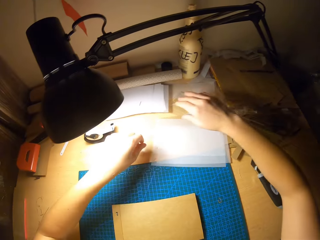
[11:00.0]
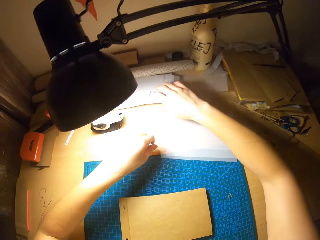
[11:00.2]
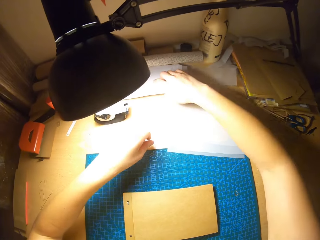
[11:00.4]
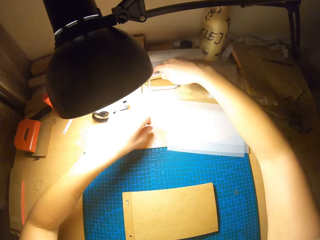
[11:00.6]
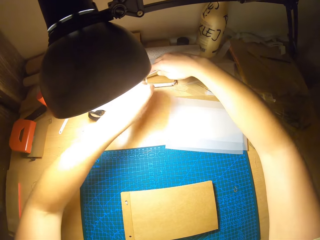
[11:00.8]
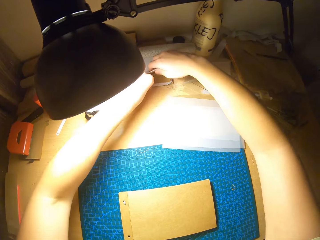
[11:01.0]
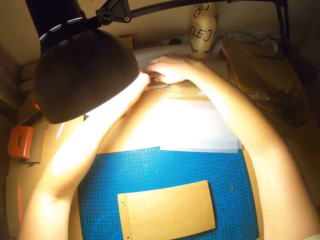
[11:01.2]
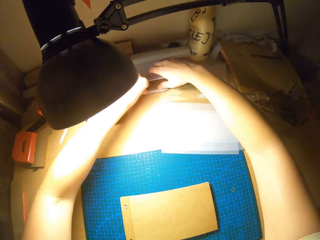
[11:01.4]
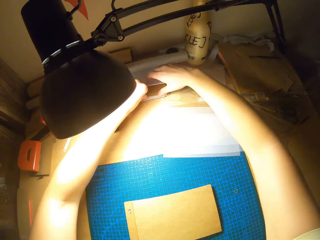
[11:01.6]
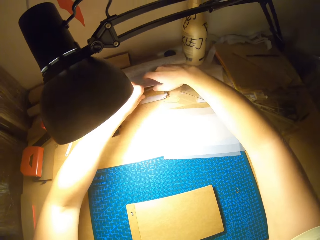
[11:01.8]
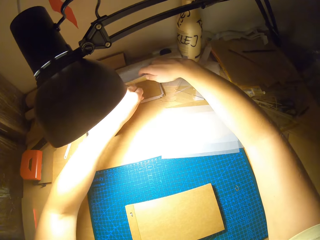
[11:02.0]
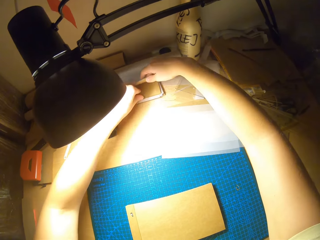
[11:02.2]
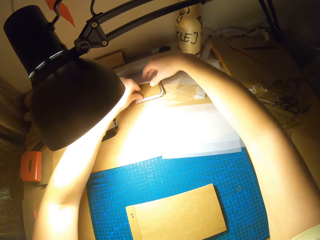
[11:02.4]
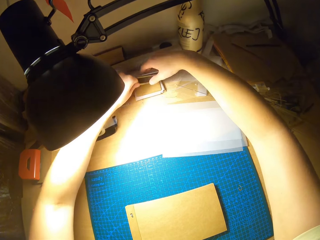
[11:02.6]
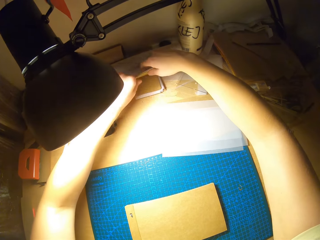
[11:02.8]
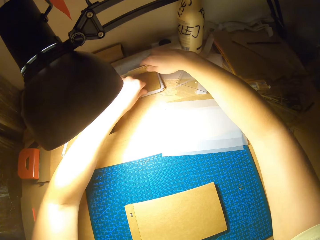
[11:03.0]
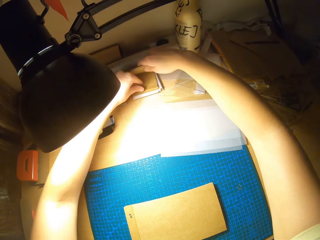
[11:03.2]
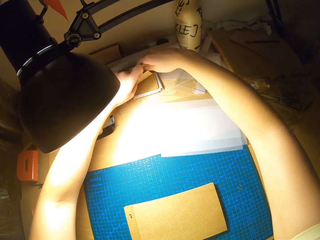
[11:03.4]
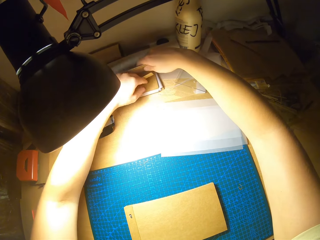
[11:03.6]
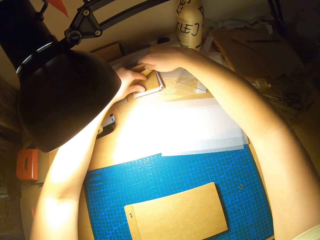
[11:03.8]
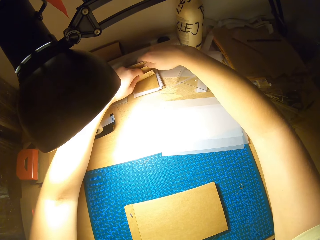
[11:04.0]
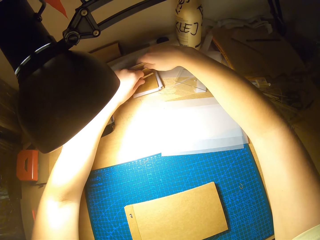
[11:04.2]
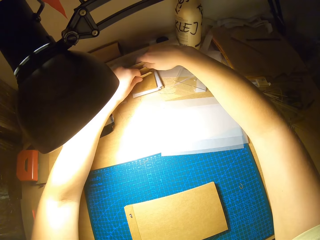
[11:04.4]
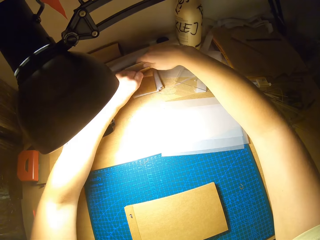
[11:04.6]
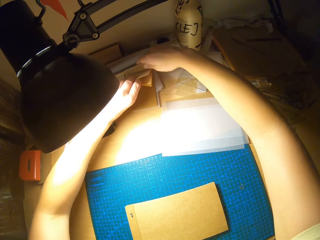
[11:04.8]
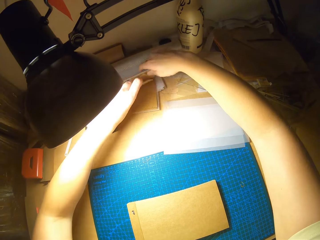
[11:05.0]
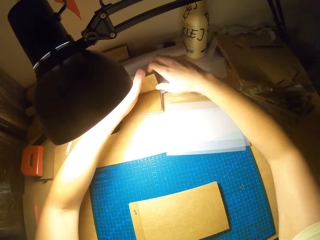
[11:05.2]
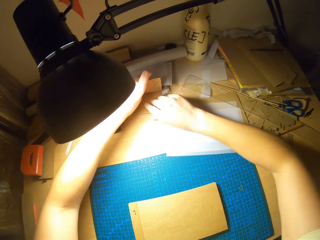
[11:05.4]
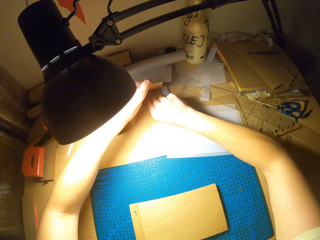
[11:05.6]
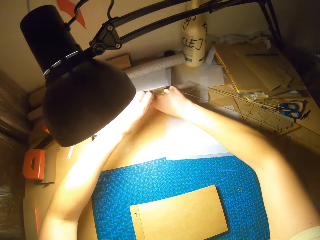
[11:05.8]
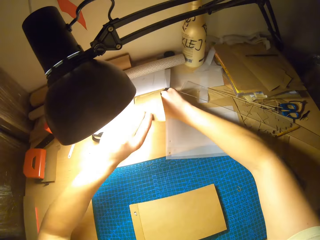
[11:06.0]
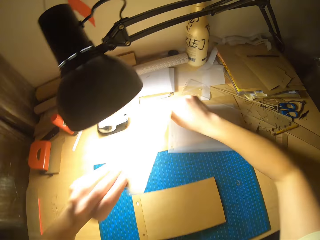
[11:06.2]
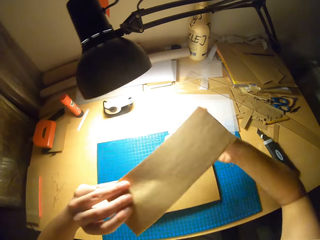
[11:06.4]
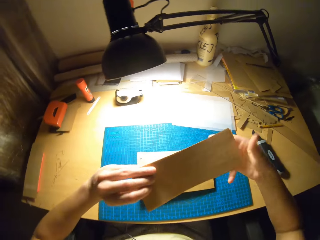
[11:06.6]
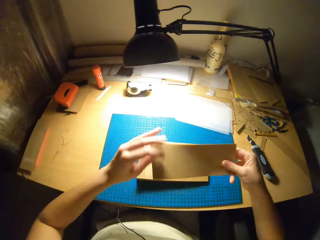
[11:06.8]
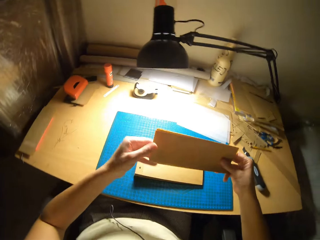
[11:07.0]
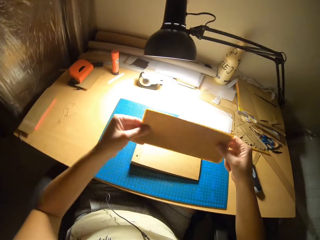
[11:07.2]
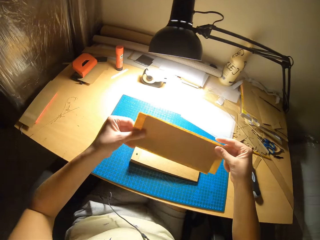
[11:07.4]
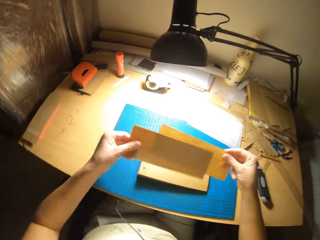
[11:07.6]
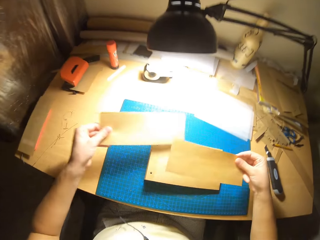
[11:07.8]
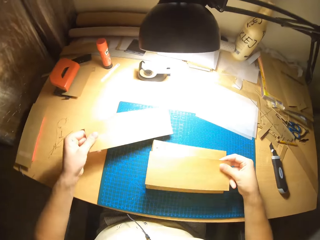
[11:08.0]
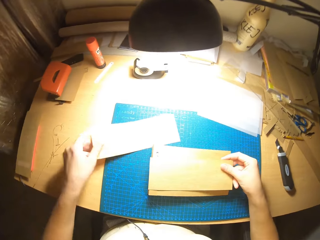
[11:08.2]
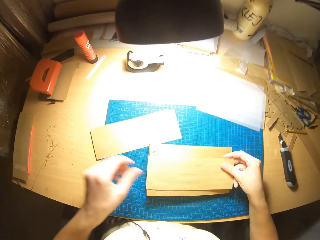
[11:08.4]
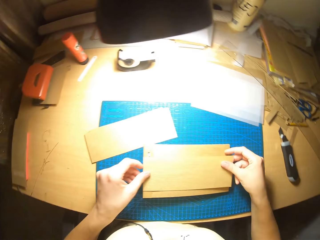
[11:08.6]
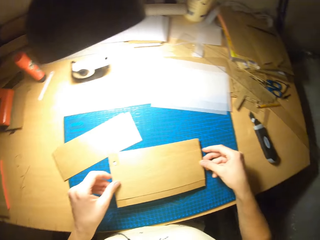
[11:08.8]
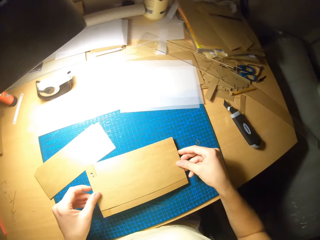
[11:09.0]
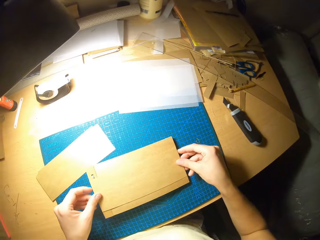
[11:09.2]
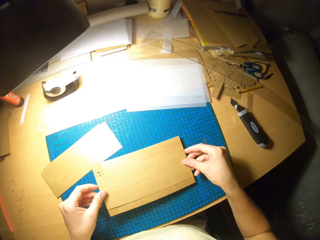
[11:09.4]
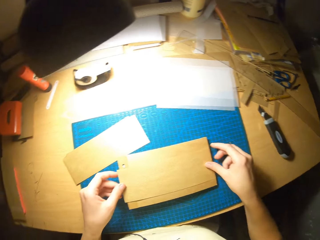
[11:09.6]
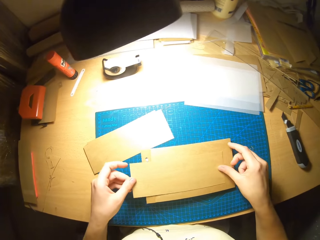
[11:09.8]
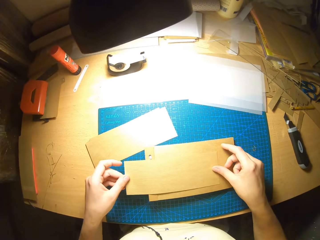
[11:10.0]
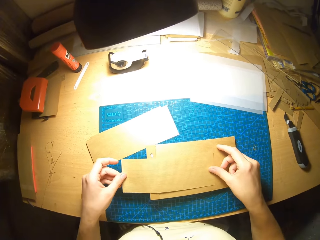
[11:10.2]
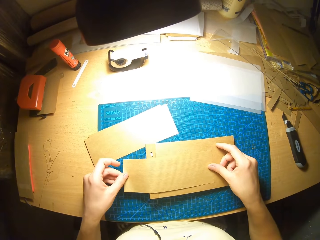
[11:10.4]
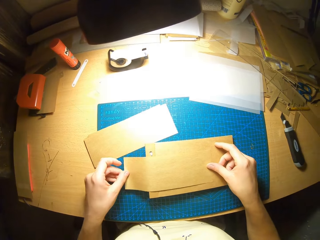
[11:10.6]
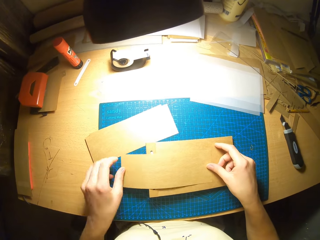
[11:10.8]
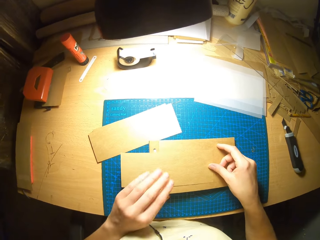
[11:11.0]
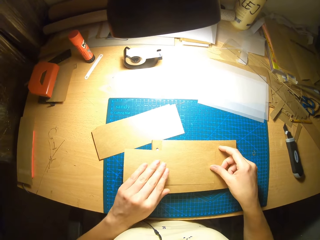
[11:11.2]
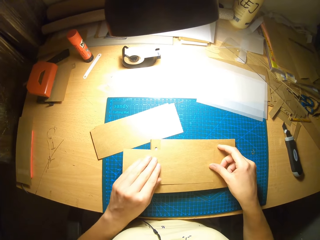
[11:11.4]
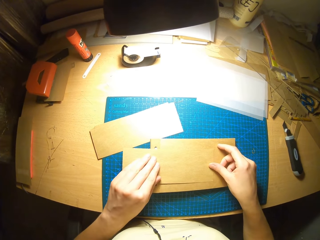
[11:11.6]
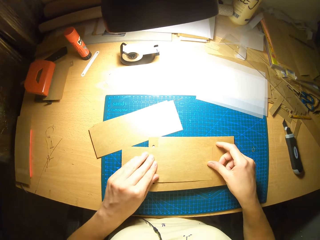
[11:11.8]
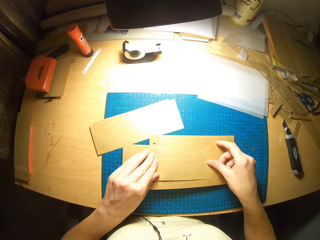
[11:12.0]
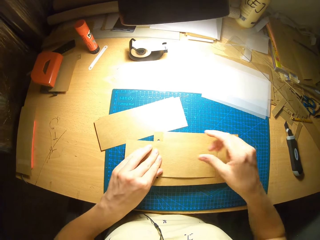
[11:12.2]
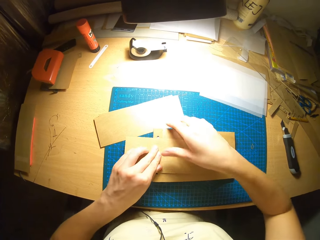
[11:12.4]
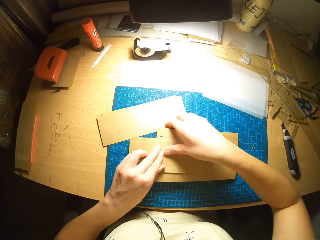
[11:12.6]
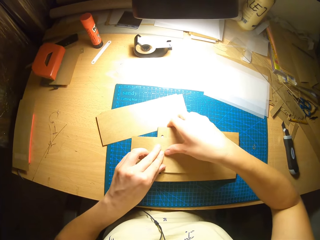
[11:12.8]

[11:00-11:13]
The camera wearer carries some papers. They search through the papers. They pick up a paper from the table. They place the paper on the jotter.

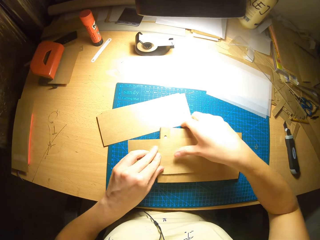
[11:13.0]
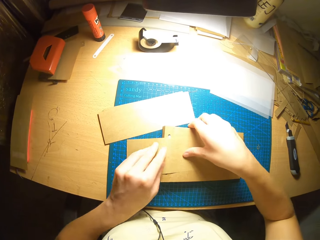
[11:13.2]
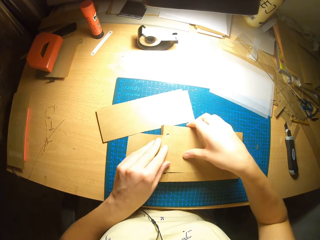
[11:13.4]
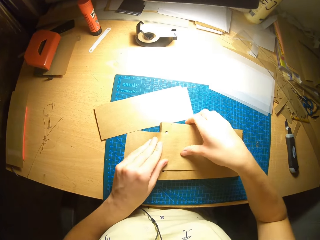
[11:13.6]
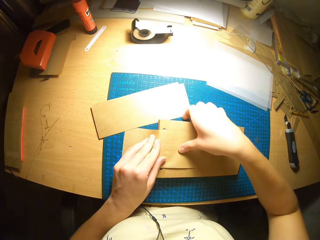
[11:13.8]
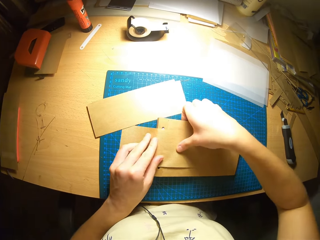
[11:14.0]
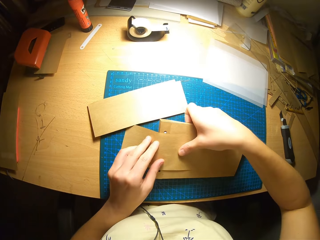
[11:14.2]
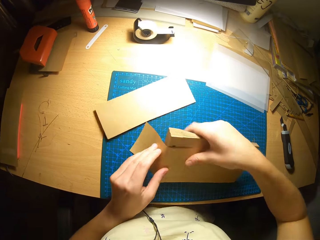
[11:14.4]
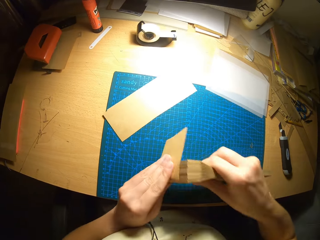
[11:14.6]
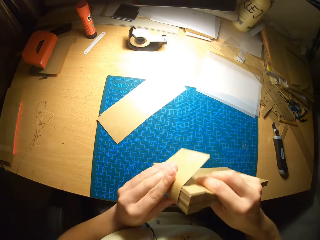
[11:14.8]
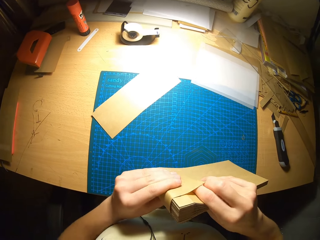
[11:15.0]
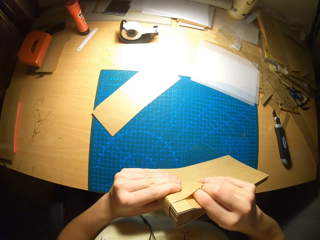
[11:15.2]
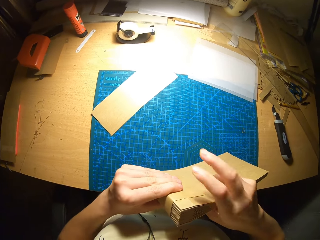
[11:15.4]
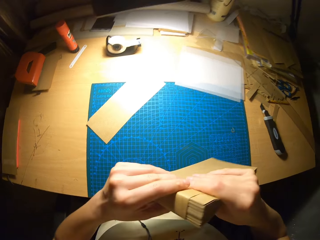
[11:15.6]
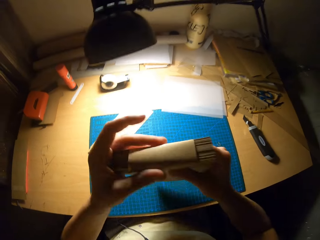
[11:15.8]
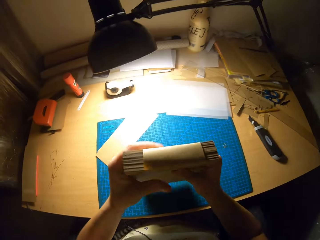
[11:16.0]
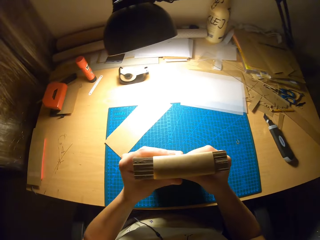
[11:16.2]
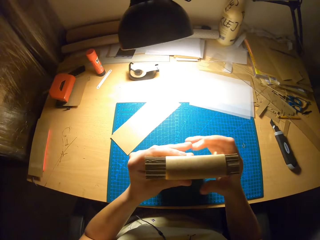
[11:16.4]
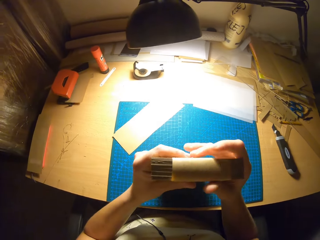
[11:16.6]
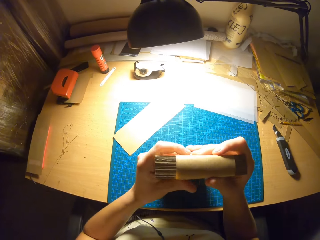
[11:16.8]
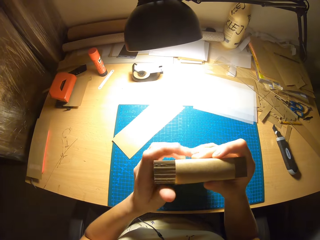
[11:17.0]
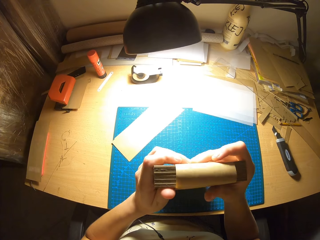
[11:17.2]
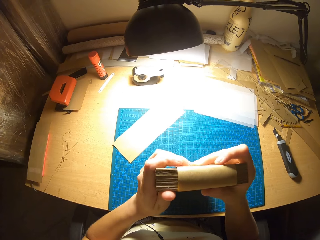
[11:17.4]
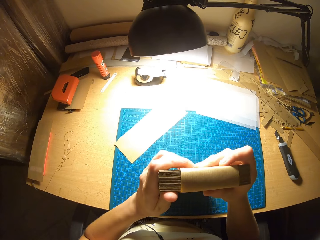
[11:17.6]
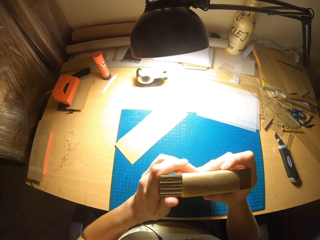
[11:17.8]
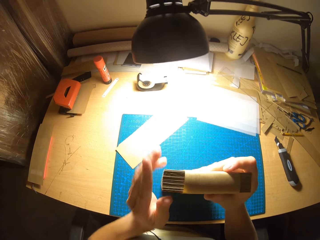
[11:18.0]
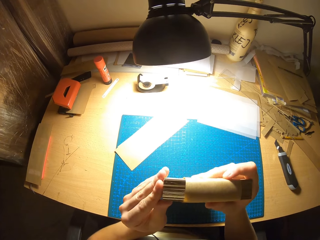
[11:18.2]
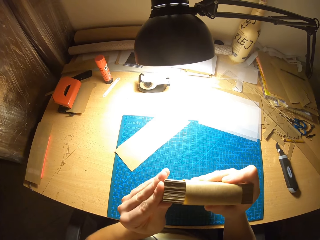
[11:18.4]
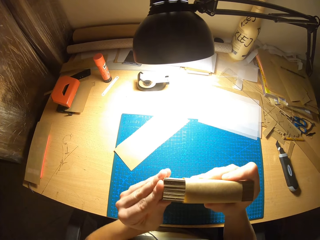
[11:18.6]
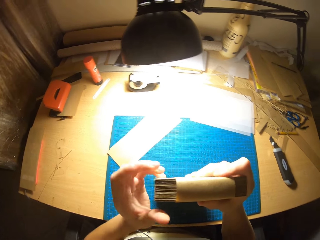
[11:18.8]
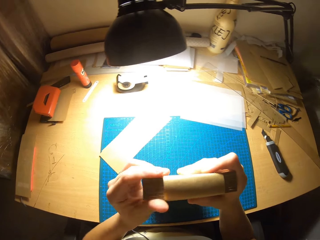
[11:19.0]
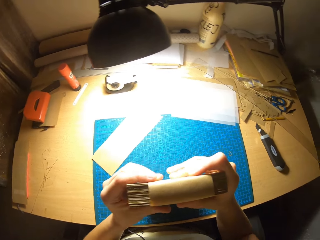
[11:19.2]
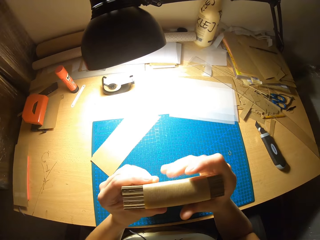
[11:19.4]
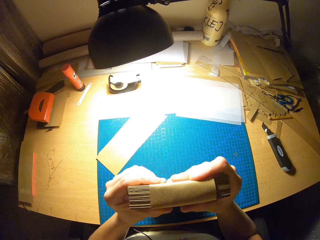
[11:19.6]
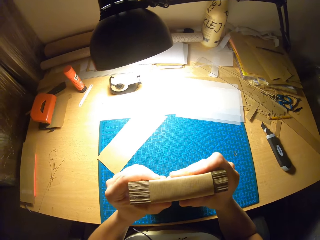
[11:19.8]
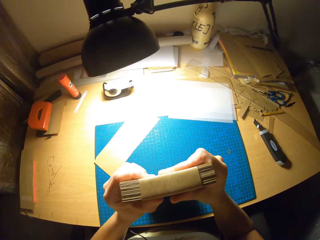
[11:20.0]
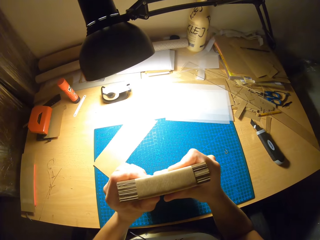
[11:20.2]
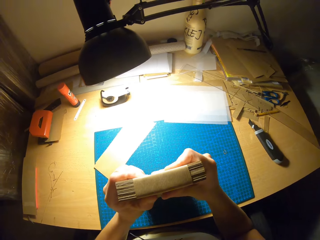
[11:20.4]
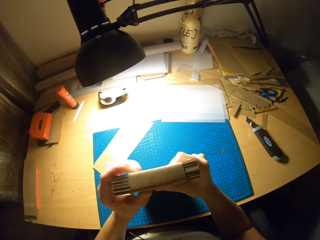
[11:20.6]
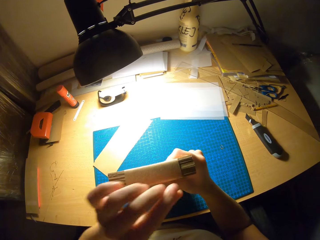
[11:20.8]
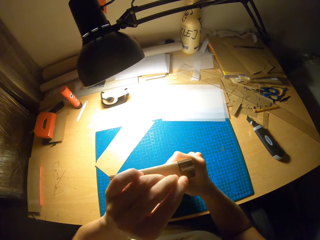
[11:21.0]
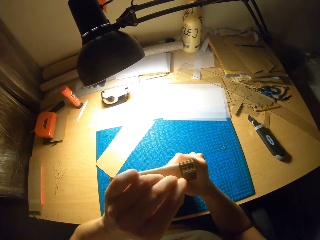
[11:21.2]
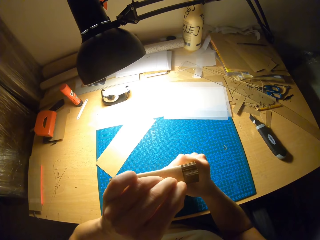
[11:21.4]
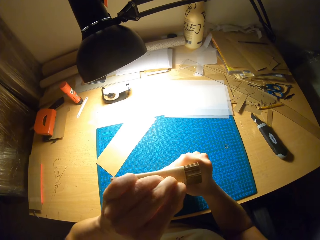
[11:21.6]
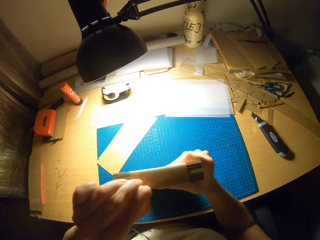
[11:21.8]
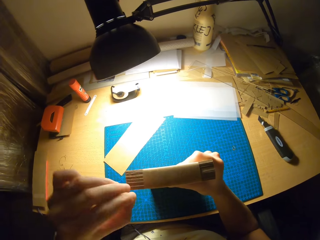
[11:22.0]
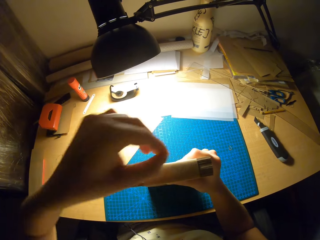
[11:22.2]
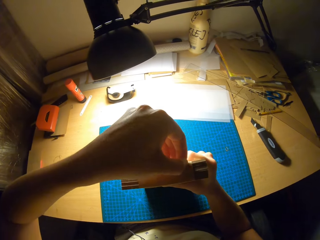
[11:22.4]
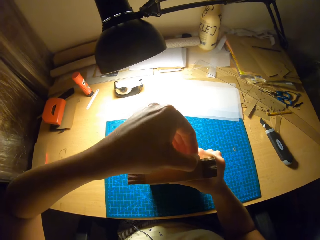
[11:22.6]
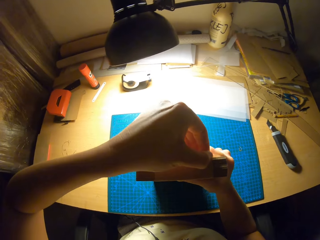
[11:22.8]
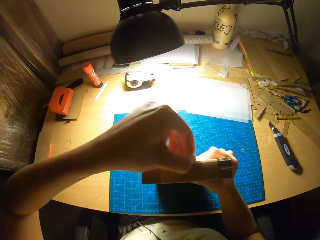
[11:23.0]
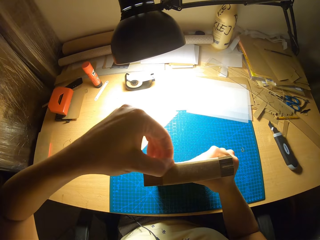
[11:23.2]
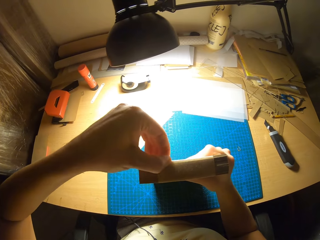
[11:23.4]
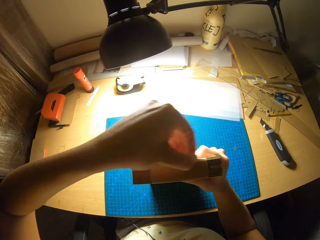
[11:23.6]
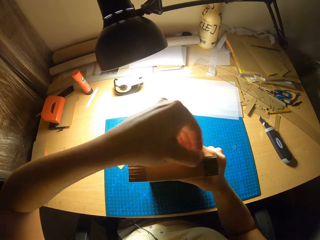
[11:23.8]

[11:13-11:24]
The camera wearer ties the paper on the cards. They adjust the paper on the cards.
